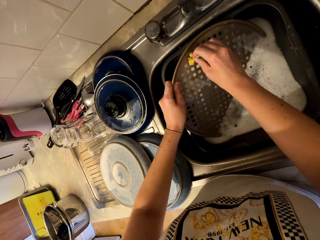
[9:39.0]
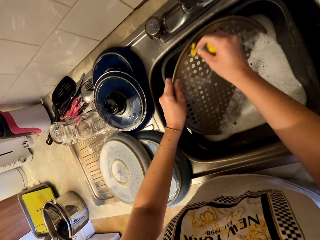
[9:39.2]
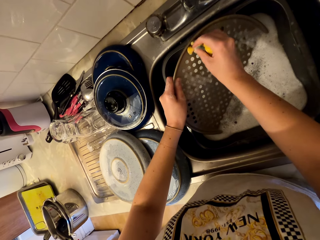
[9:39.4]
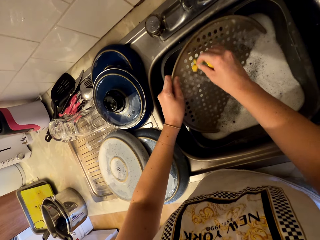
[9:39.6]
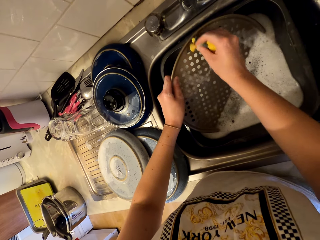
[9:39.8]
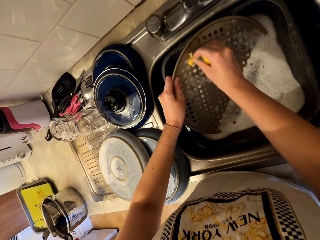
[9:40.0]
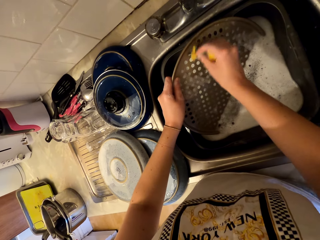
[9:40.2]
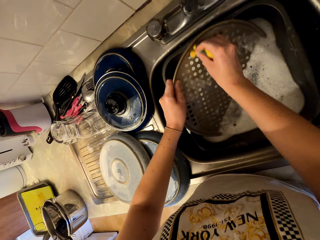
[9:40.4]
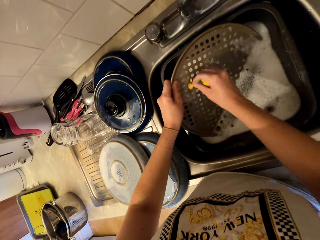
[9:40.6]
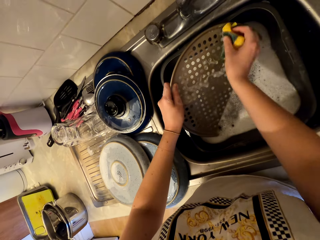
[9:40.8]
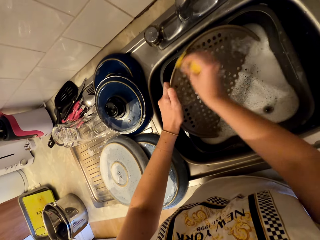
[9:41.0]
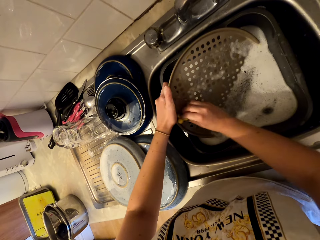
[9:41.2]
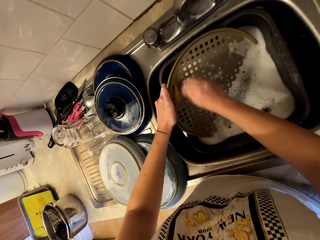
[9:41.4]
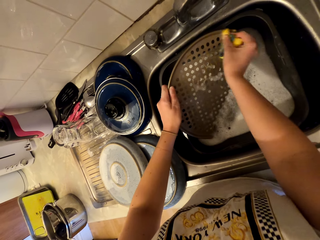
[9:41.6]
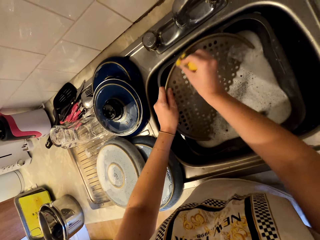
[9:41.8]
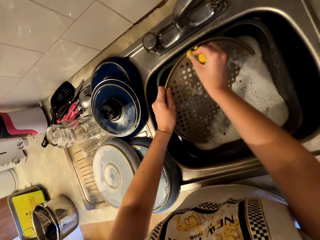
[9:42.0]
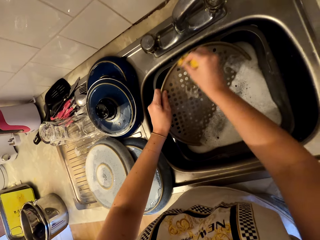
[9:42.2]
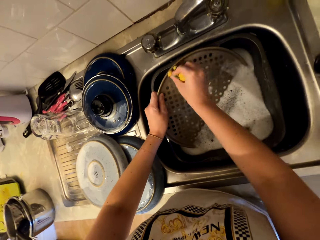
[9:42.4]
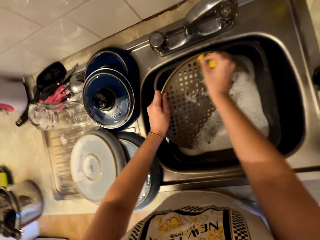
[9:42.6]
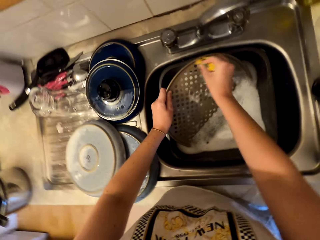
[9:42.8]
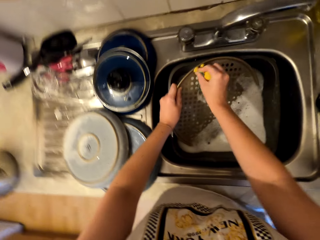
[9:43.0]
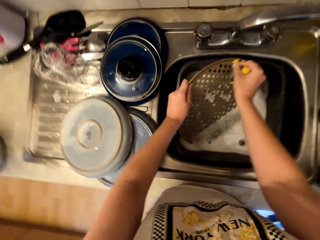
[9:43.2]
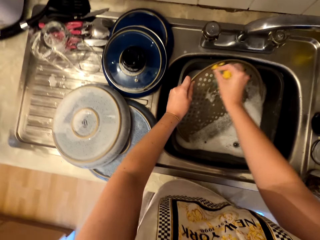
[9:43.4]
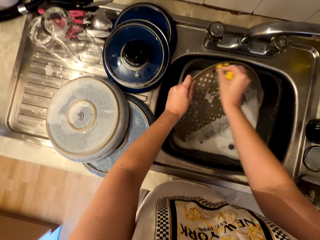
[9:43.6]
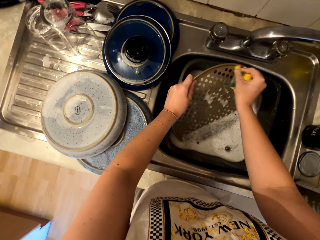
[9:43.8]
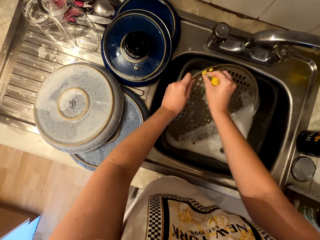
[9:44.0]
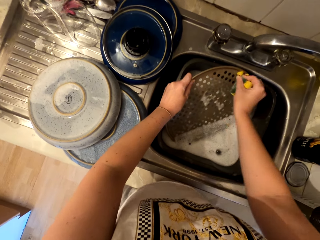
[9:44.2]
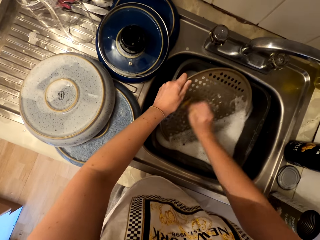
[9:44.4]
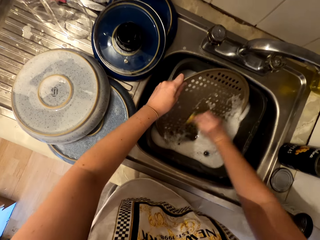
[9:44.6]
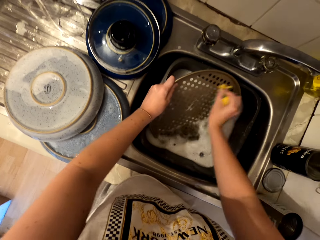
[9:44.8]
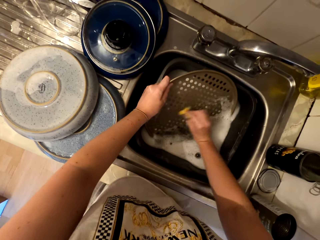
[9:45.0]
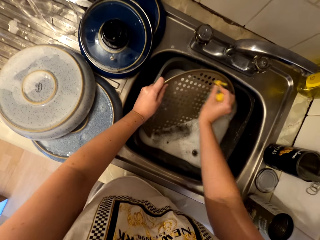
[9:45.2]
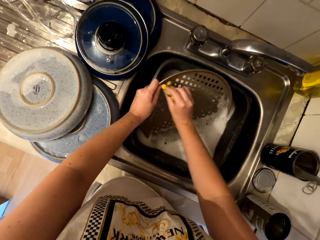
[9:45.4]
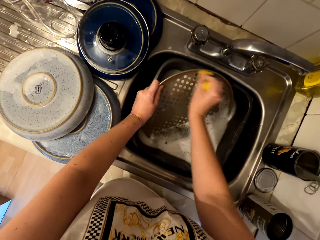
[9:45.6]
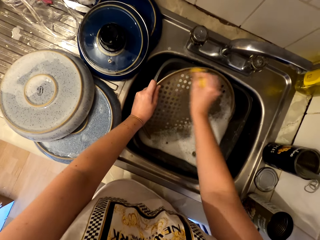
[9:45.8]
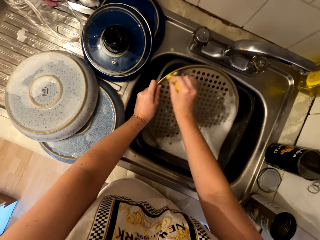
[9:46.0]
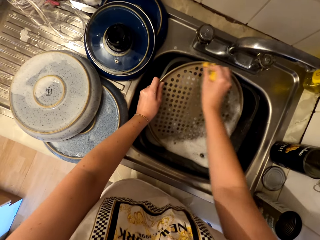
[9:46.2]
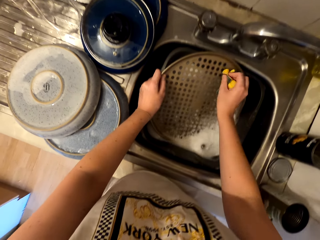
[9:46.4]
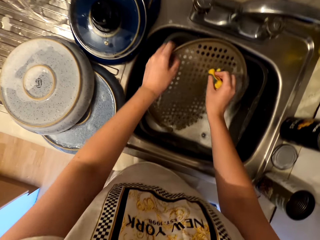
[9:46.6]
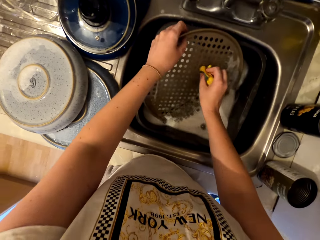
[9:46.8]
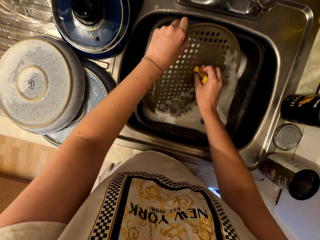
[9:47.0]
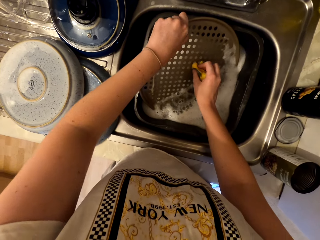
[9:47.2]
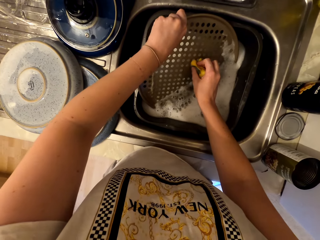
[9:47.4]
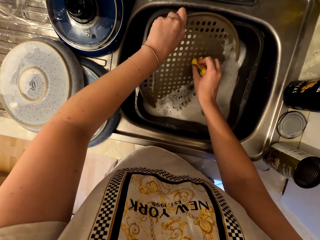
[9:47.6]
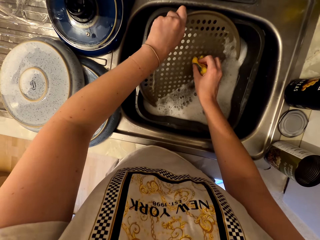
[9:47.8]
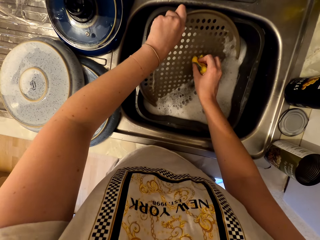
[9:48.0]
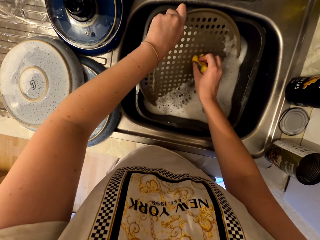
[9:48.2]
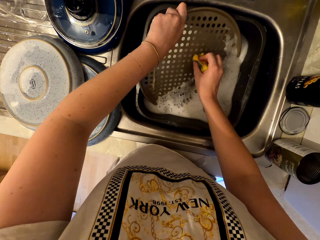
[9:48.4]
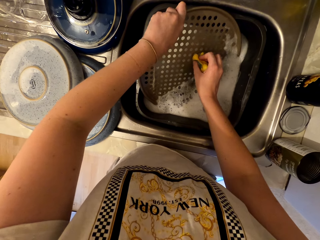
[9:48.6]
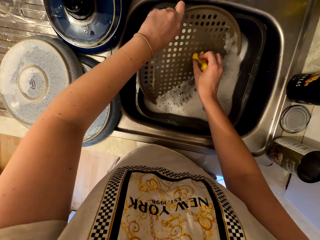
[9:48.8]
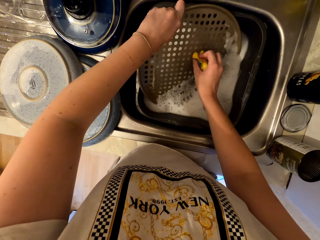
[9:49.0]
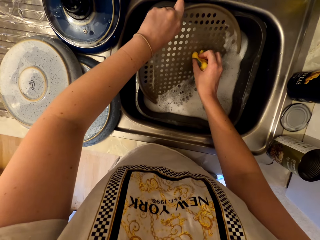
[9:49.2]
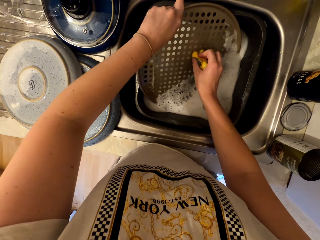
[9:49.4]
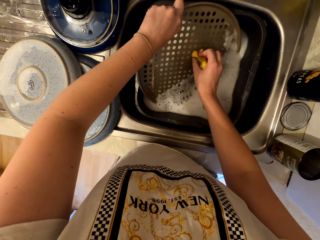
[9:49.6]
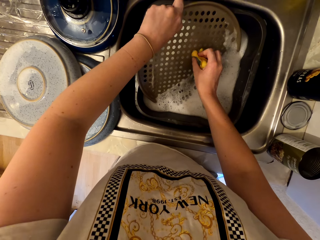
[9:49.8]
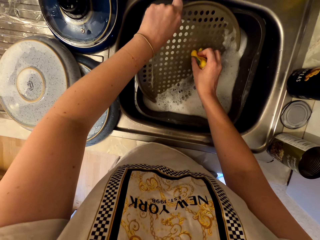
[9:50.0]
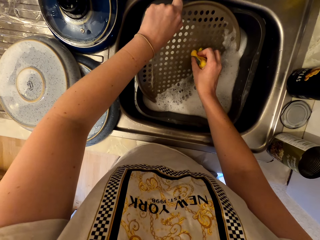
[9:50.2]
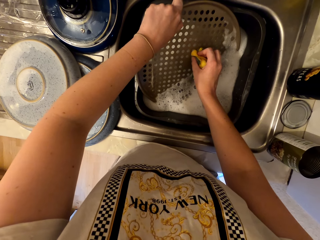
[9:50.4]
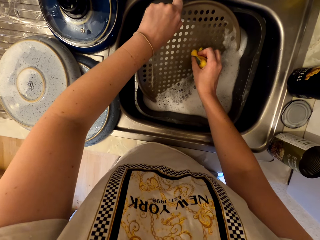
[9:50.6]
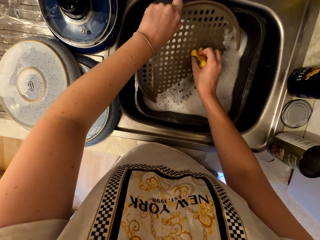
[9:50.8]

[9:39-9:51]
The camera wearer scratches dirt from the makanai flat strainer with her nails.

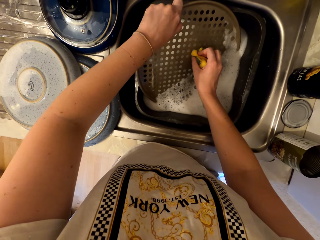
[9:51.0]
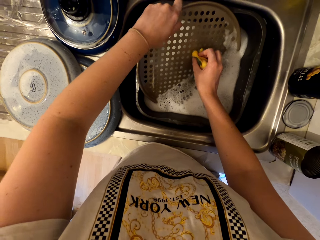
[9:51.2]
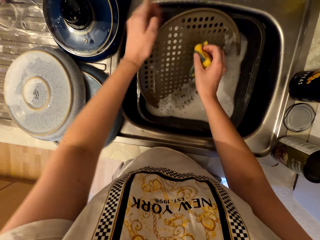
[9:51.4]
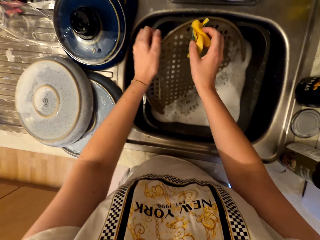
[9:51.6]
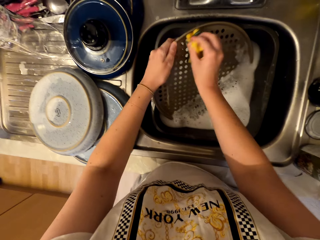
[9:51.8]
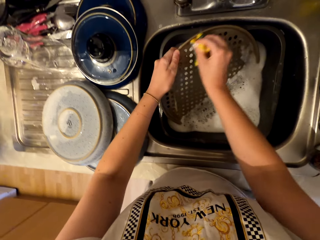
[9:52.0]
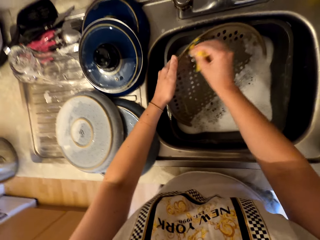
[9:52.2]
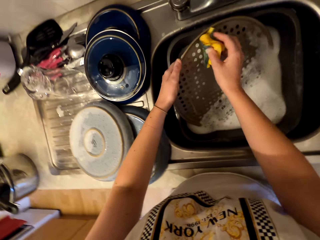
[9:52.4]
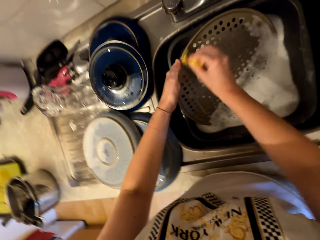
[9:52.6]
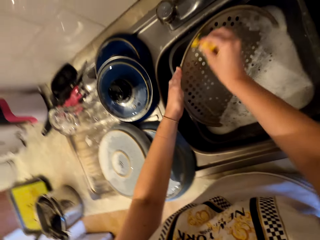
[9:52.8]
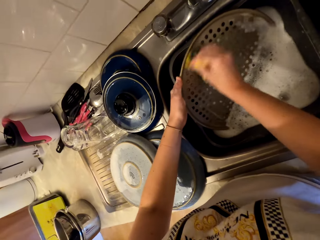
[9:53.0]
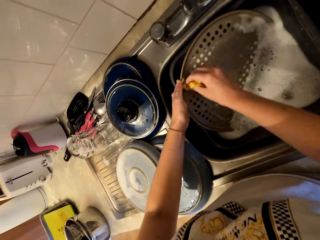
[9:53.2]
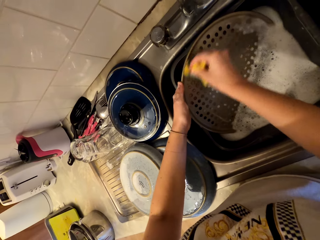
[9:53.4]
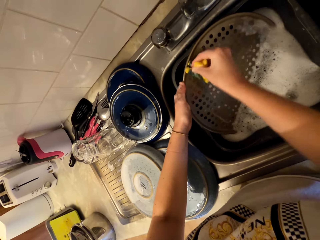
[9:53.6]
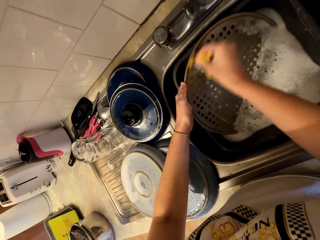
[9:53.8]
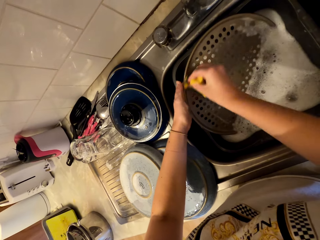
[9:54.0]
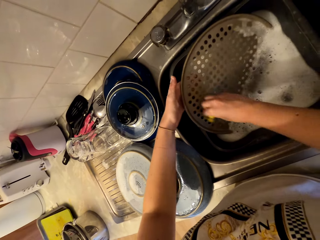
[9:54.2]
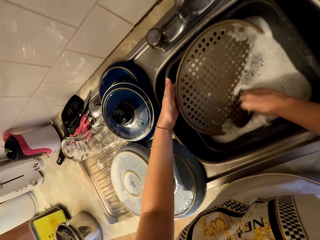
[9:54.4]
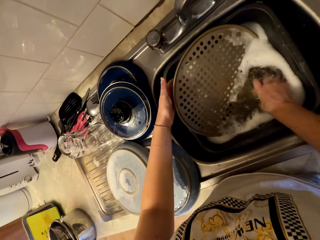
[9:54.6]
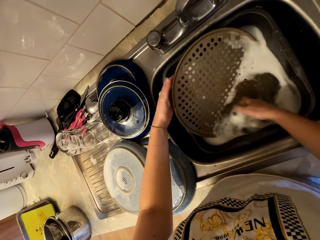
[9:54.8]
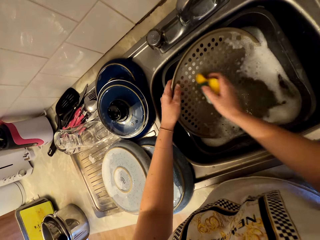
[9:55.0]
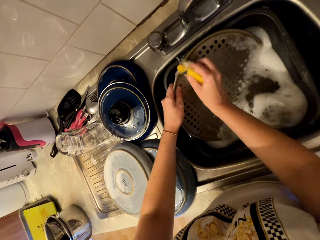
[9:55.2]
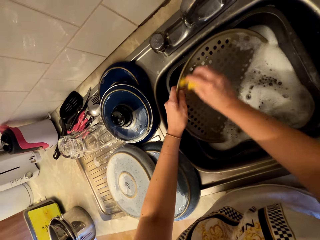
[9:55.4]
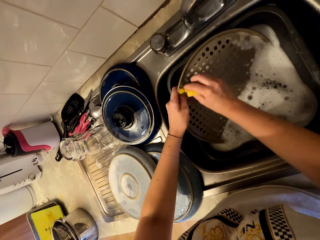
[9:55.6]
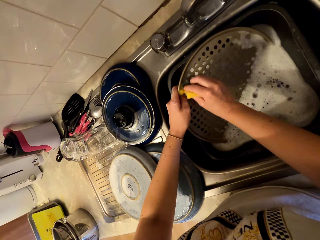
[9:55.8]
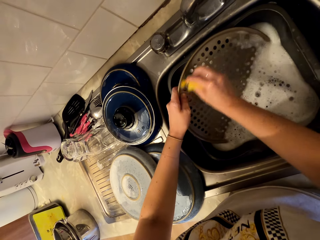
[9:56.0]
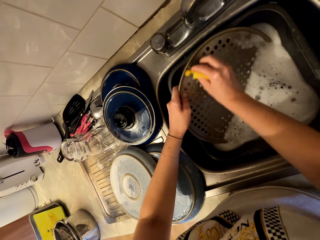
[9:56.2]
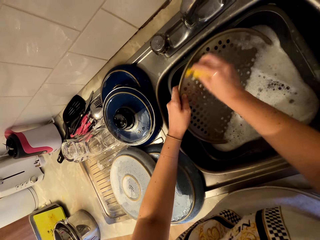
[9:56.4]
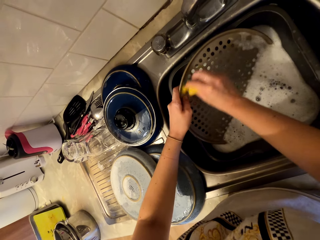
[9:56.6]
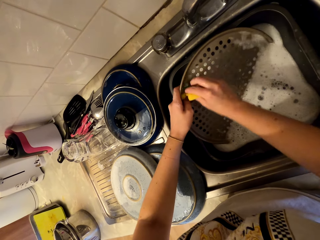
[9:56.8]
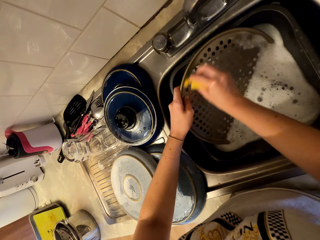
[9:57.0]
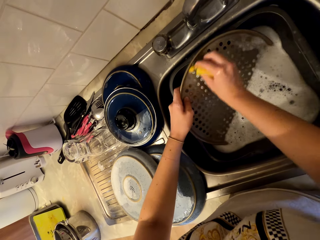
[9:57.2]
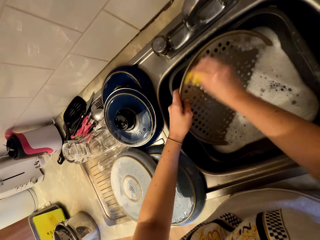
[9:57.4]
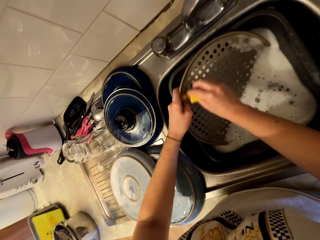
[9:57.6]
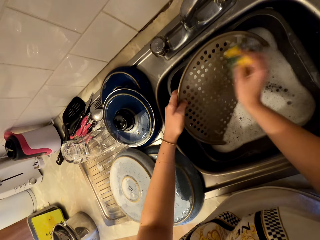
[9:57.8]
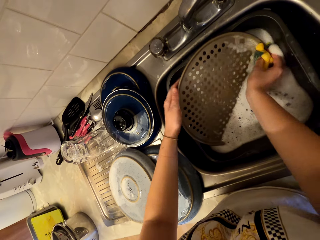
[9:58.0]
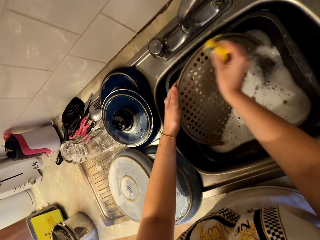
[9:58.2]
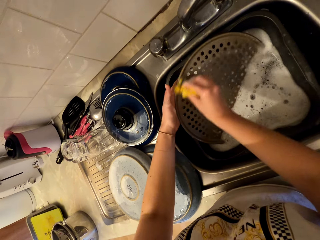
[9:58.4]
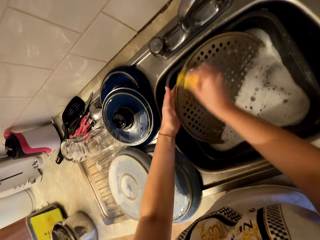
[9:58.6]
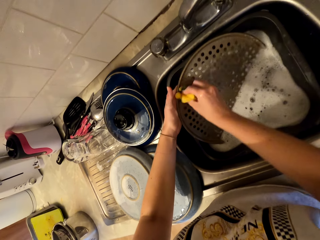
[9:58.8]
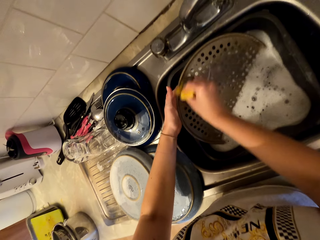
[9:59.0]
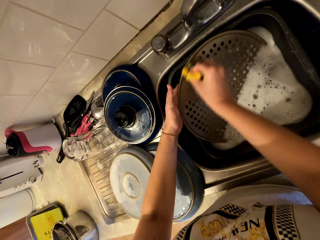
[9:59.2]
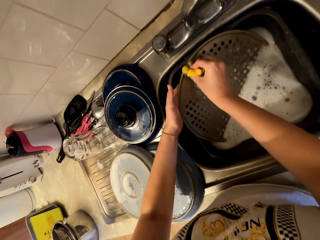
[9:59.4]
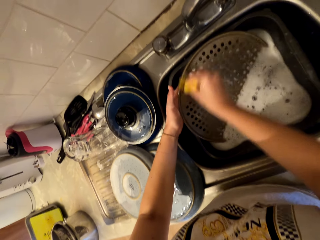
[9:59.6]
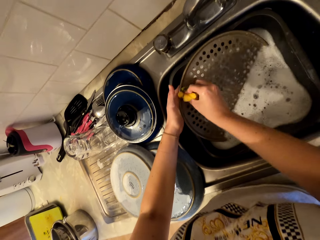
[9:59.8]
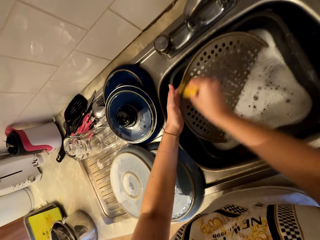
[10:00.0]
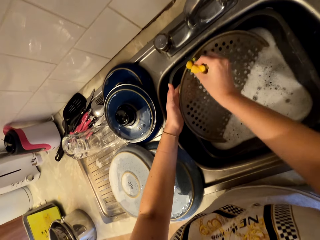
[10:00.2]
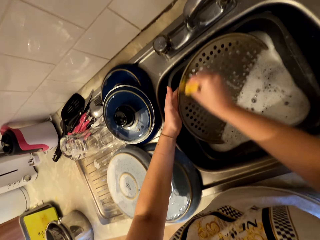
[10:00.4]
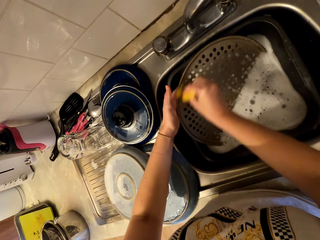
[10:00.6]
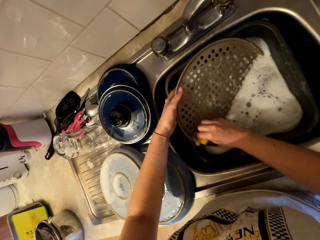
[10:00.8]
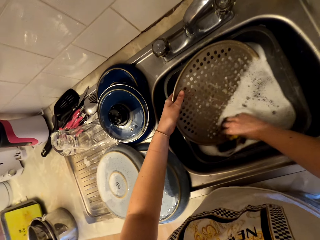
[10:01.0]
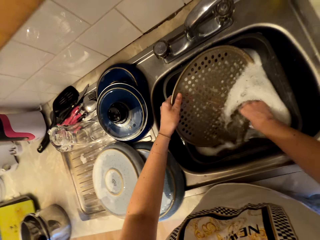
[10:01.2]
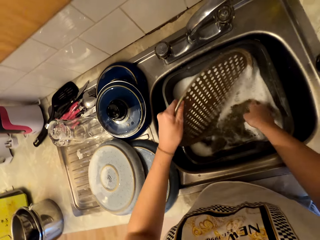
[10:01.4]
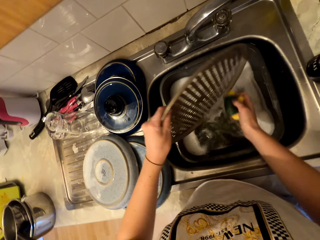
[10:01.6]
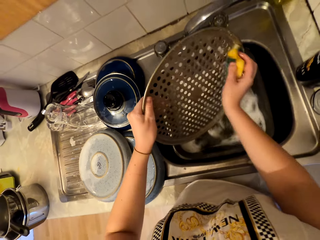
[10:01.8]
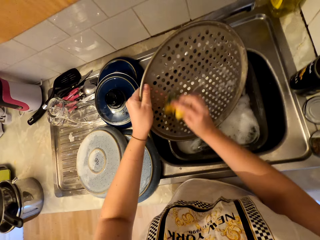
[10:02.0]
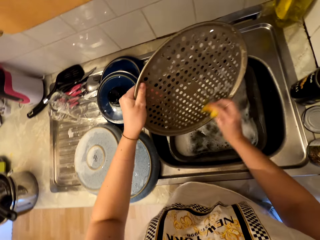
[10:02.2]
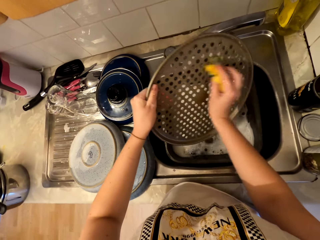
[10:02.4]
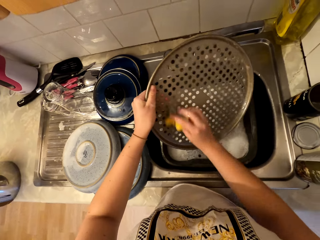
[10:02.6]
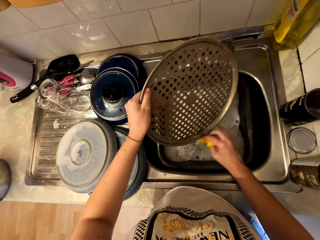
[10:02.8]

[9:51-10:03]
The camera wearer scrubs the tray. They wash the makanai flat strainer. They dip the scrubber in water. They scrub the tray.
